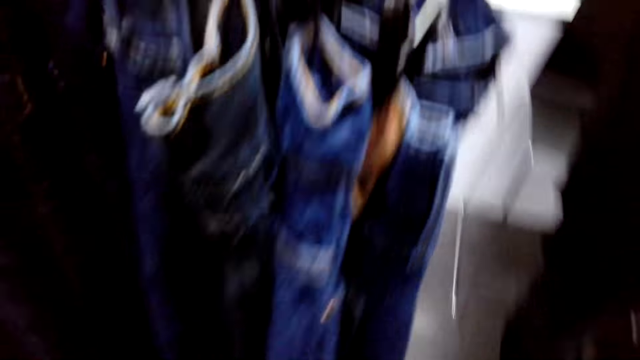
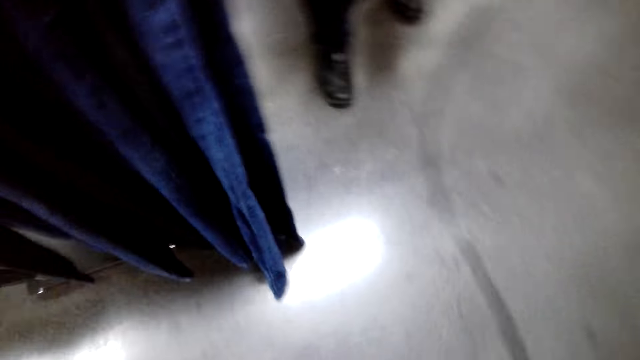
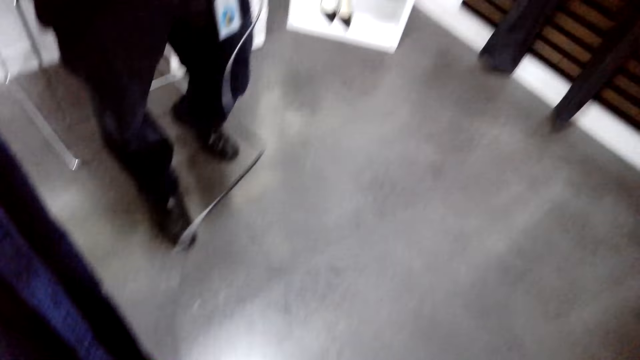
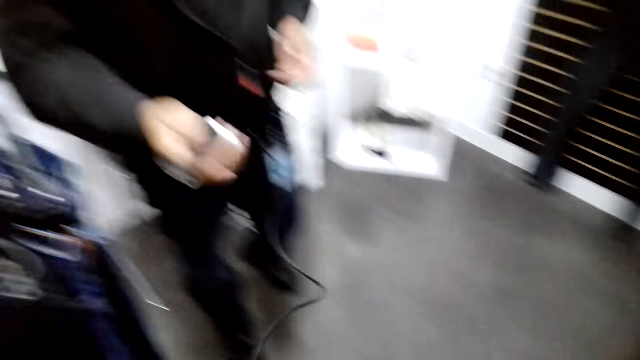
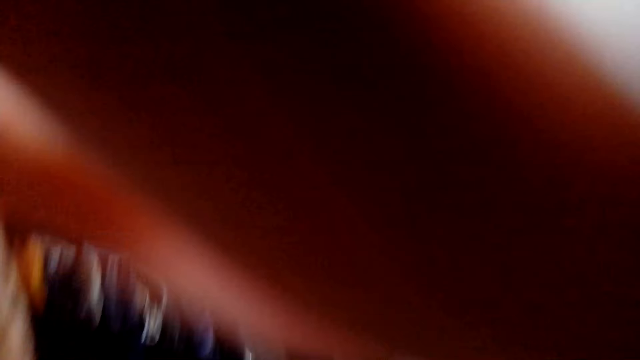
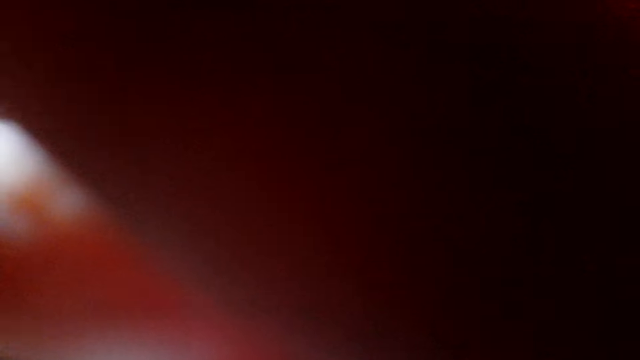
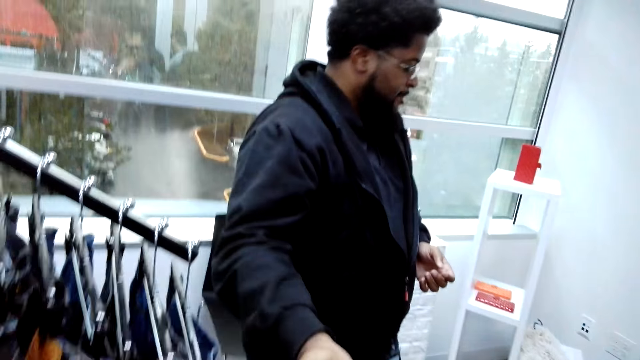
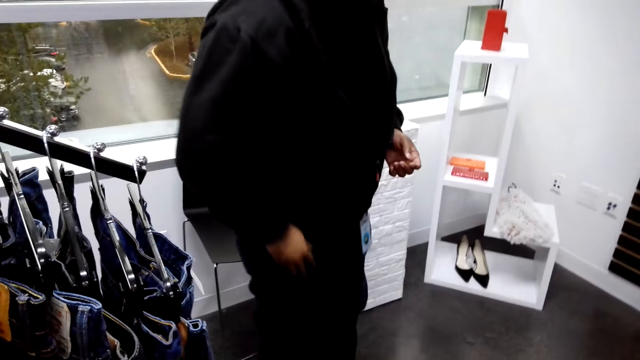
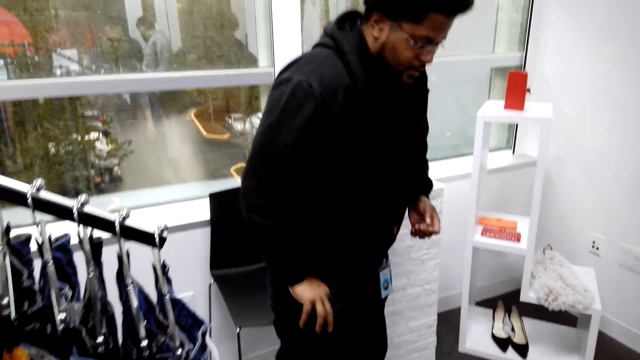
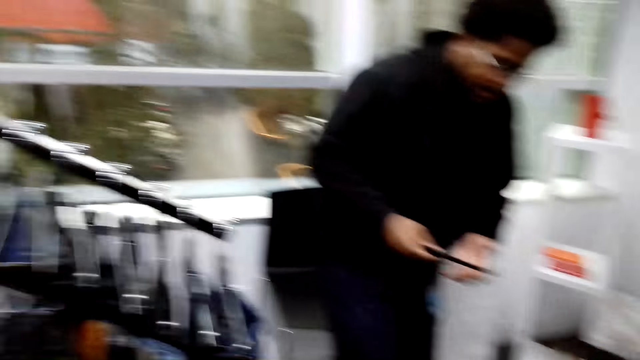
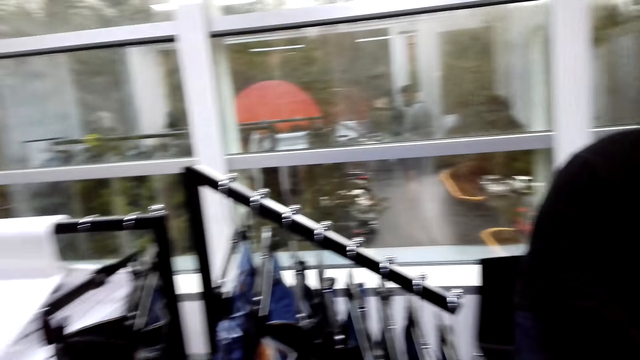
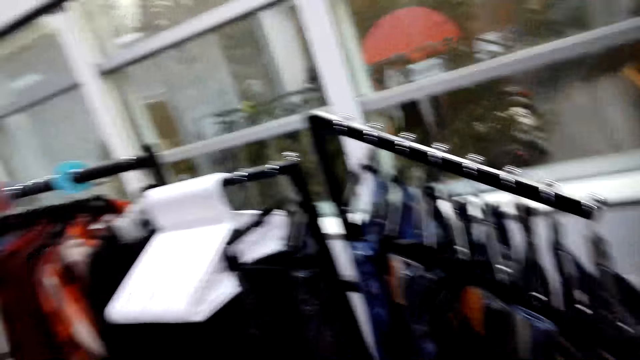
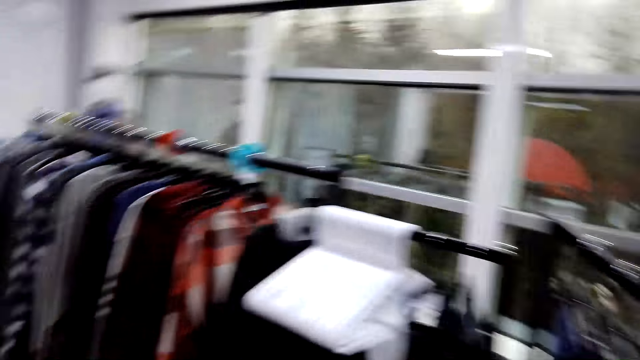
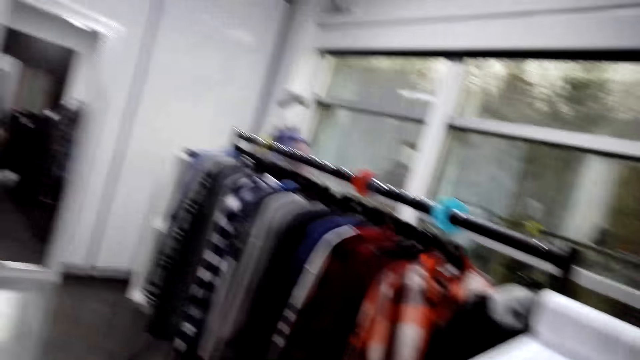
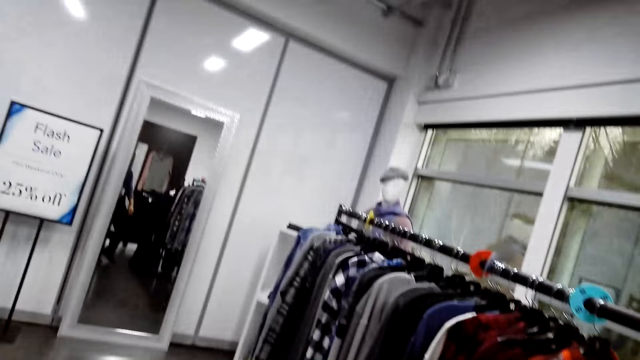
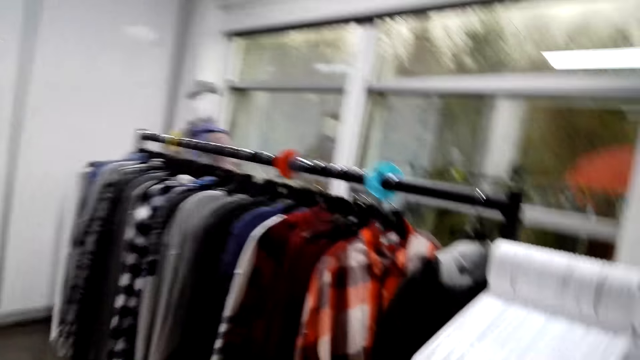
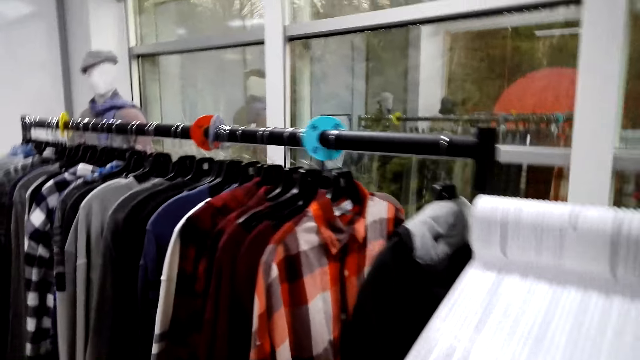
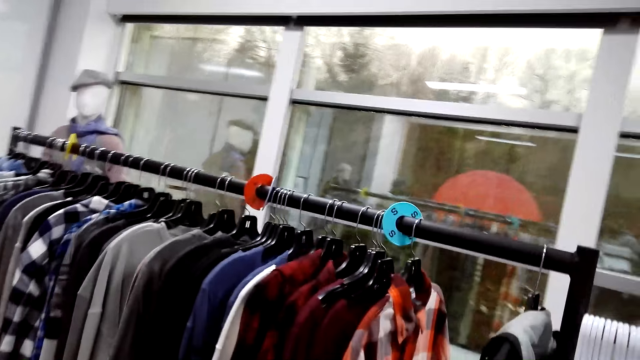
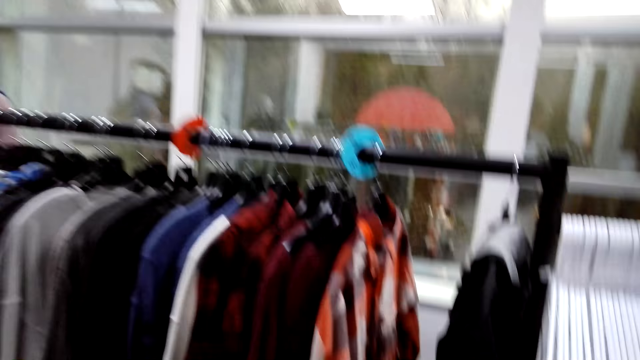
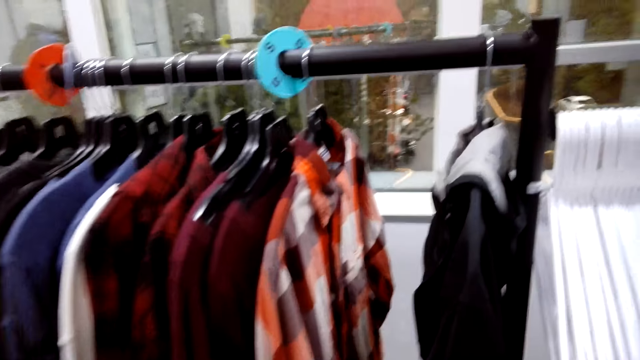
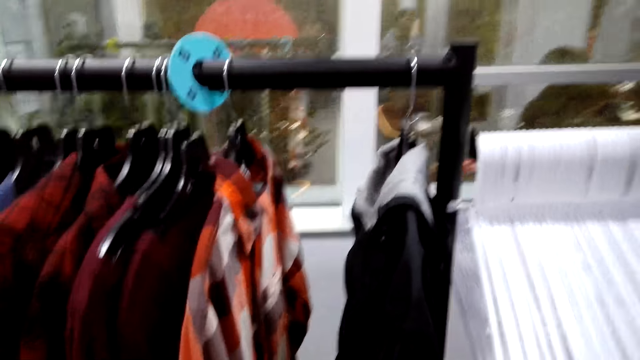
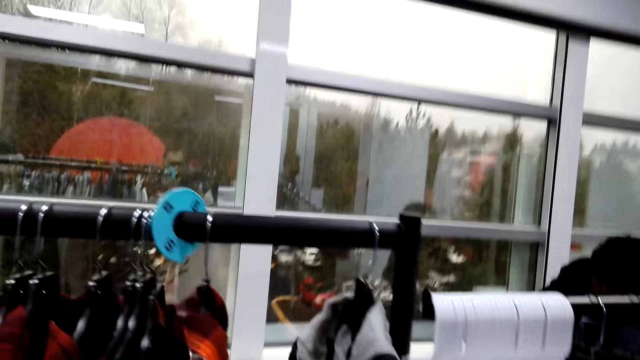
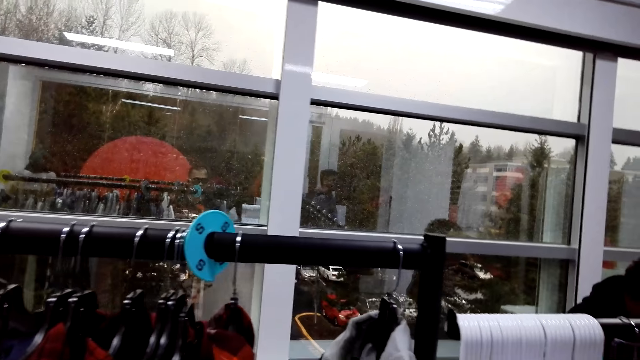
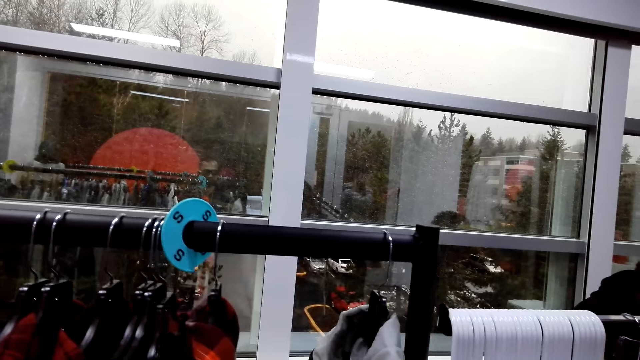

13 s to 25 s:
A man gives the camera wearer a cable. The camera wearer walks around.

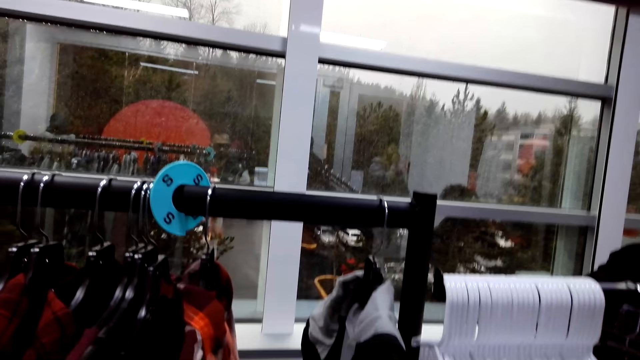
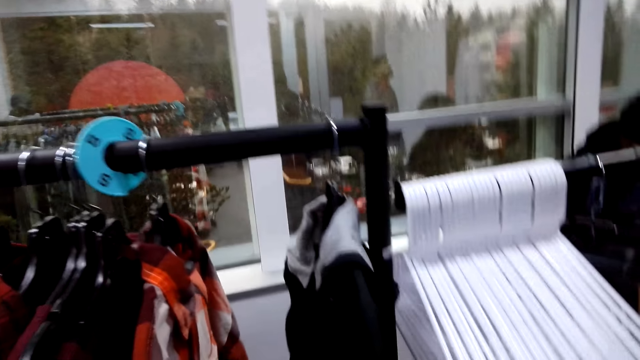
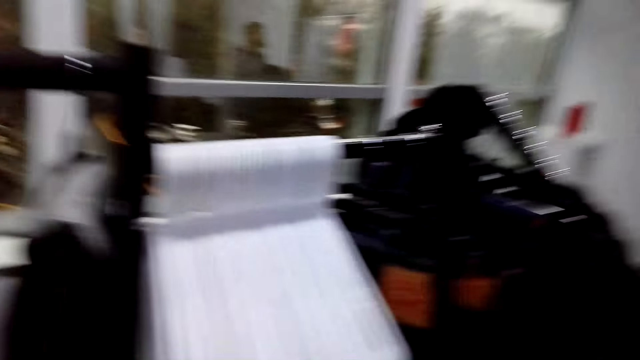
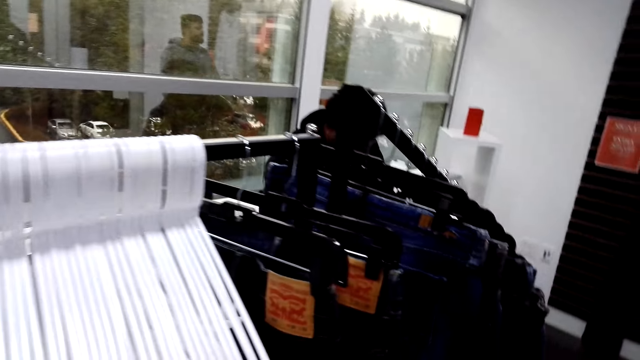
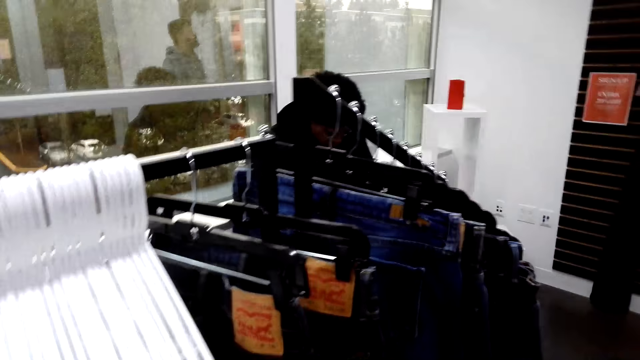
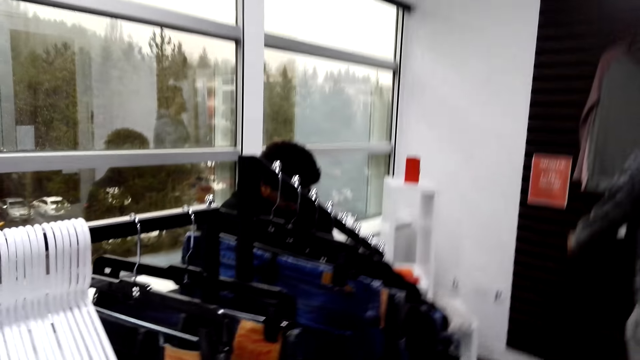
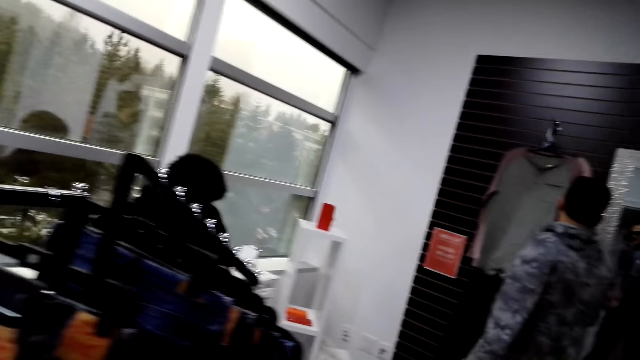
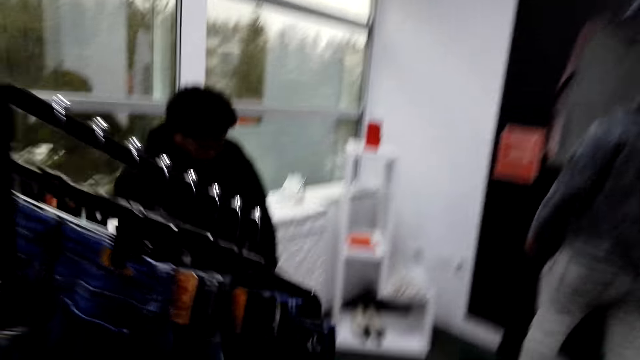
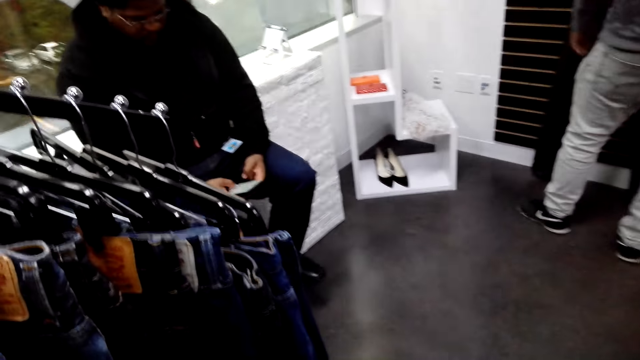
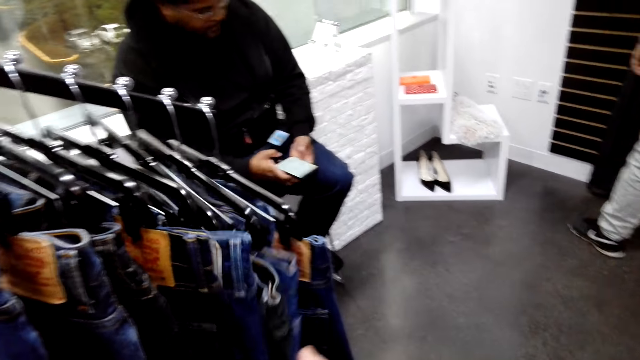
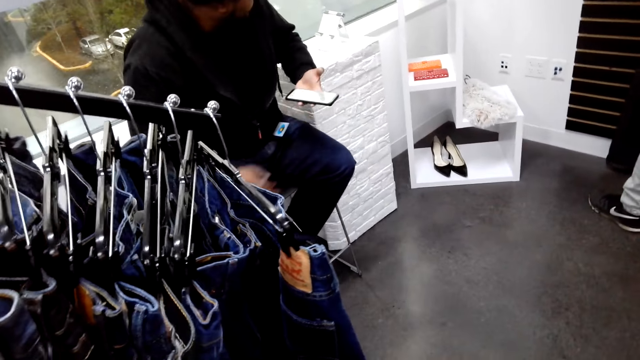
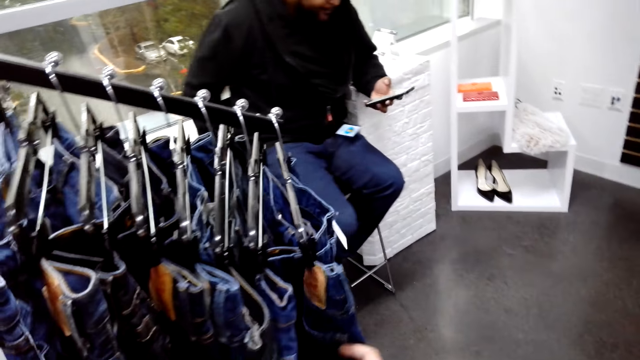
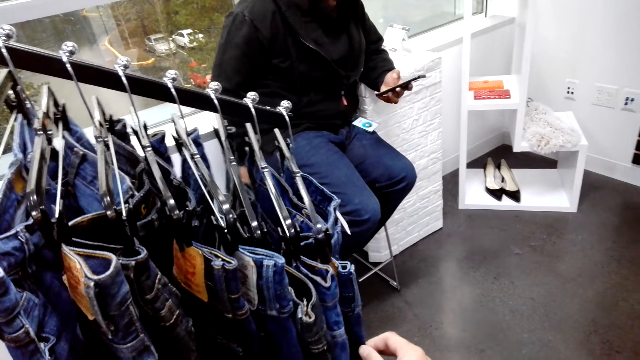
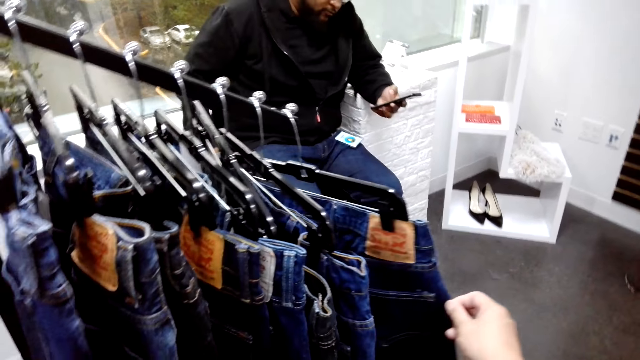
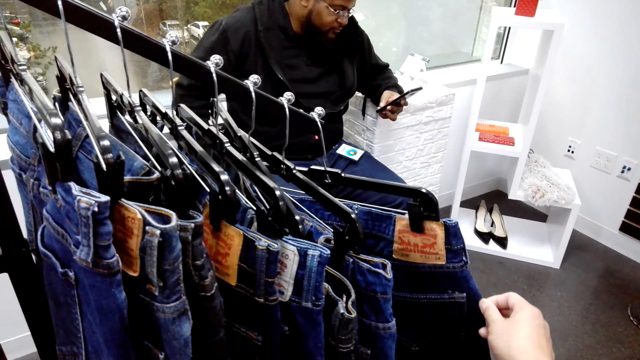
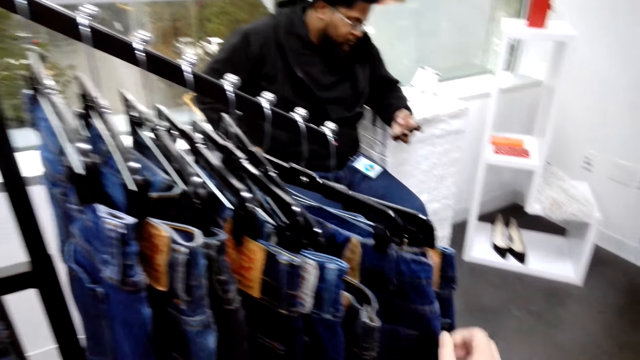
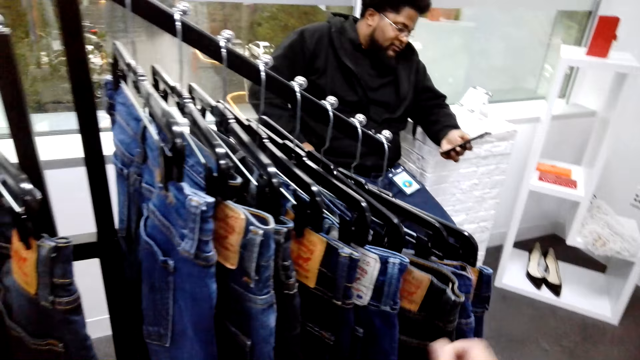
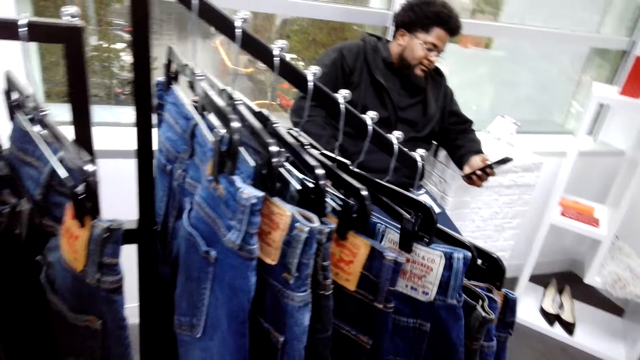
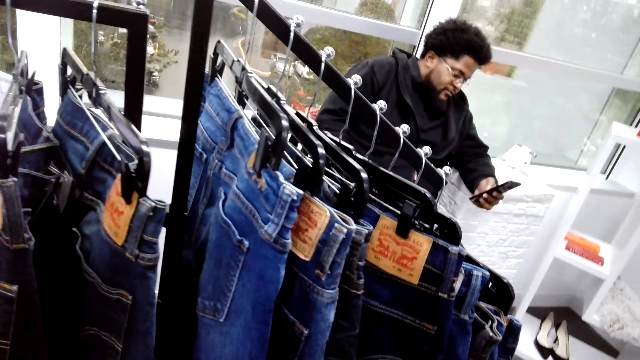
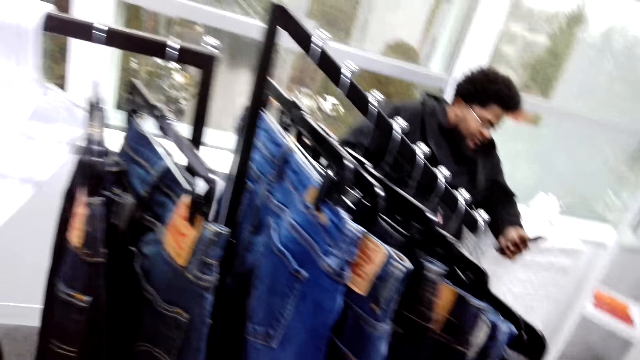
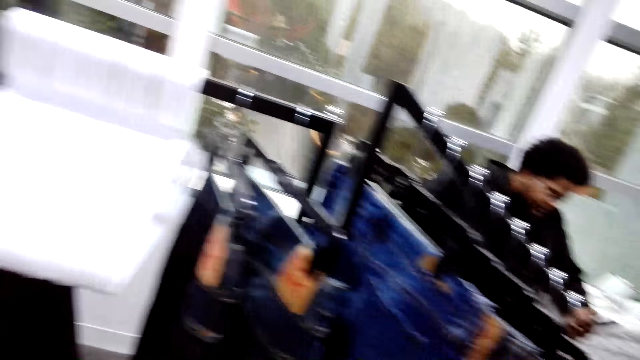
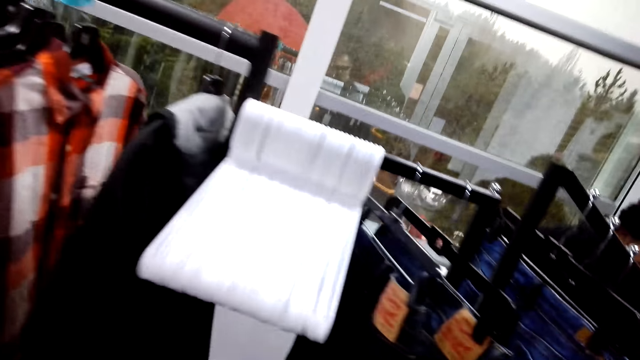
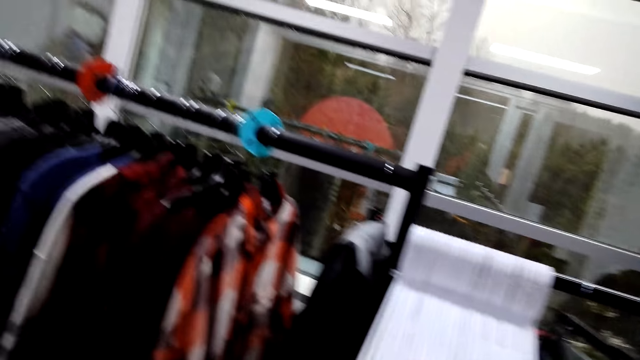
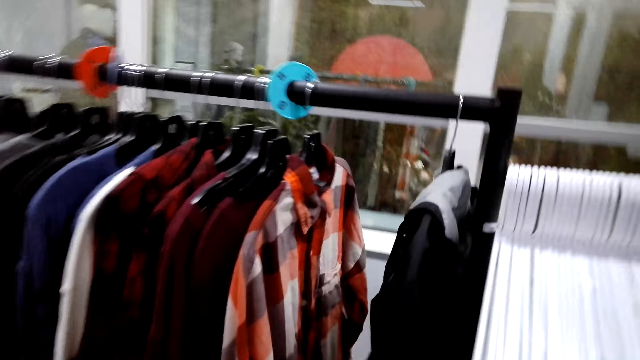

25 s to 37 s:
The camera wearer moves the jeans on the hanging rod. They check on the jean trousers on the rod.
